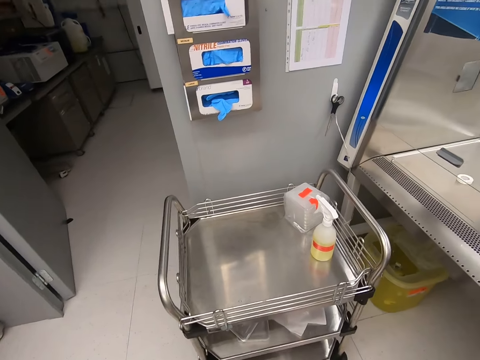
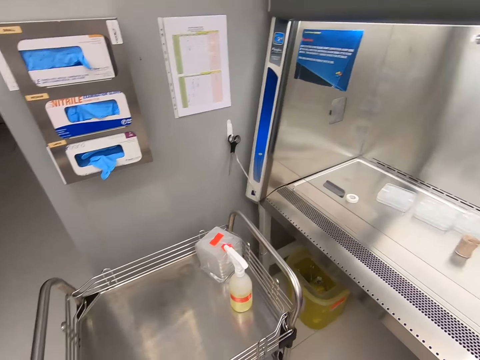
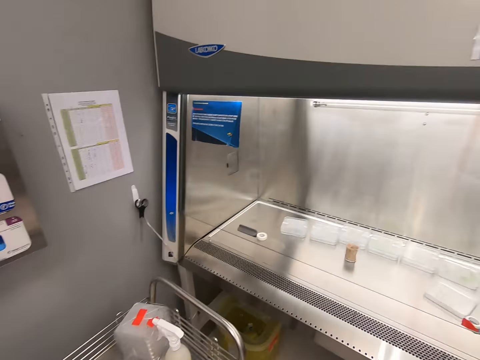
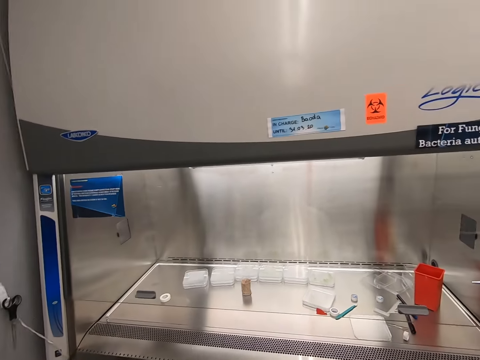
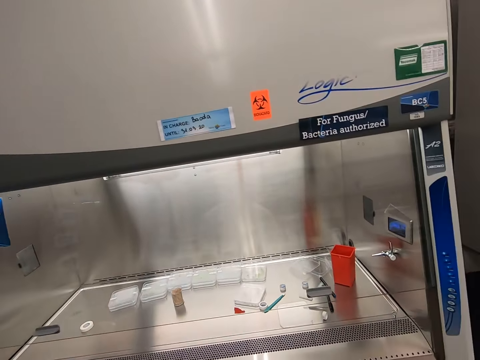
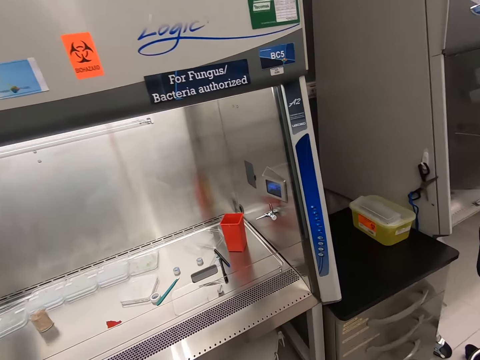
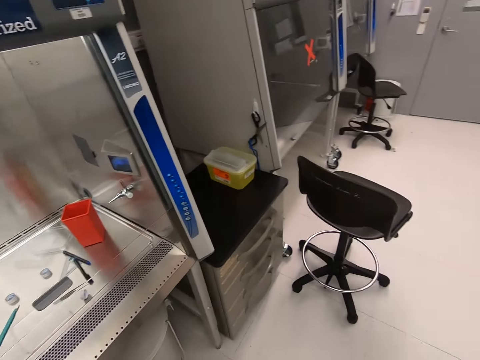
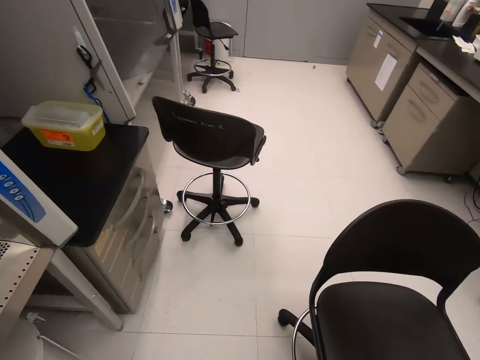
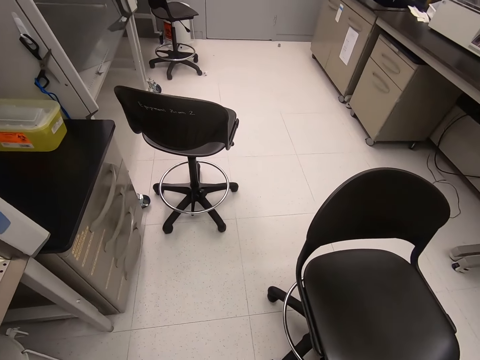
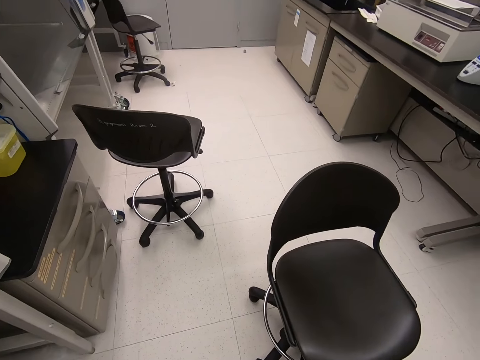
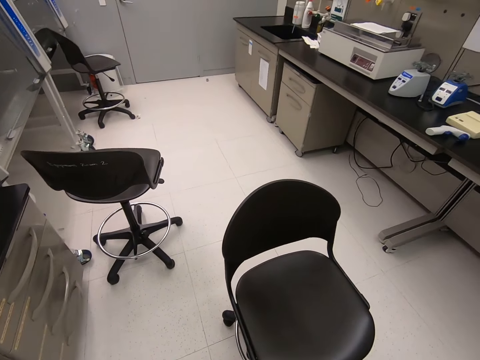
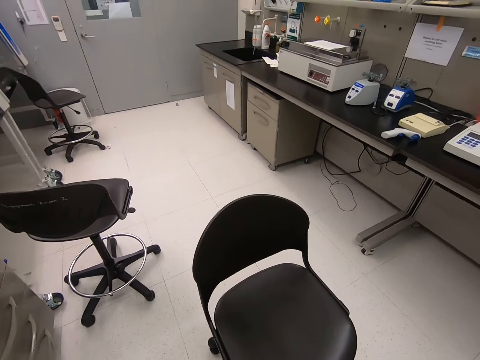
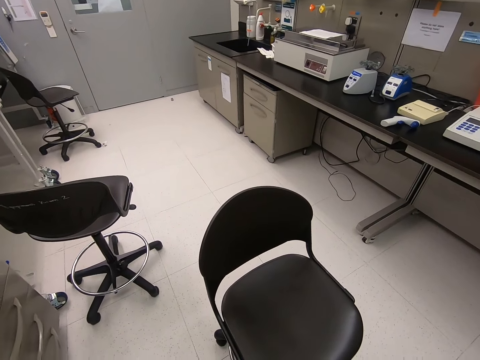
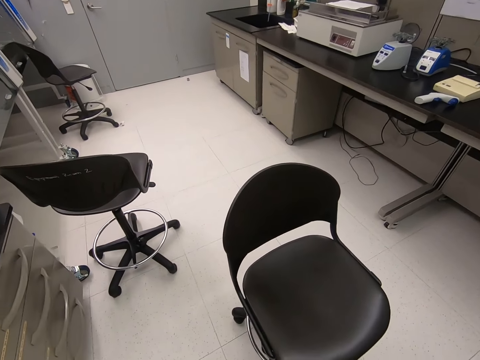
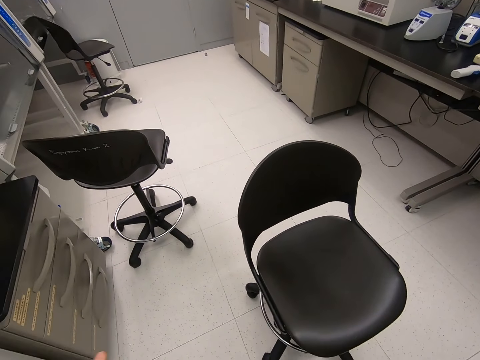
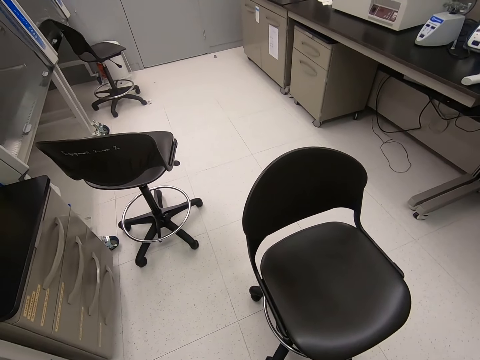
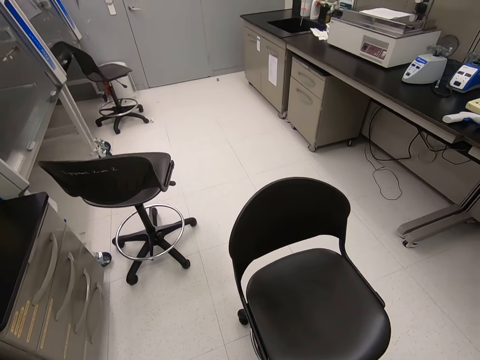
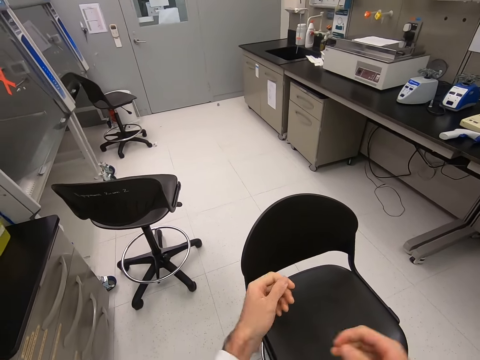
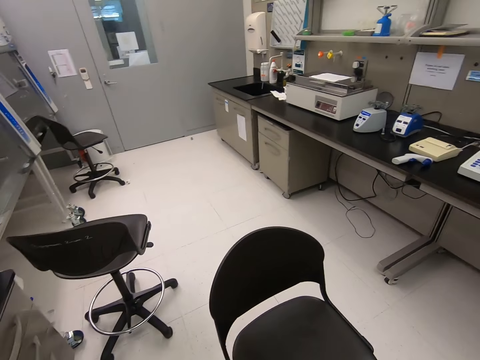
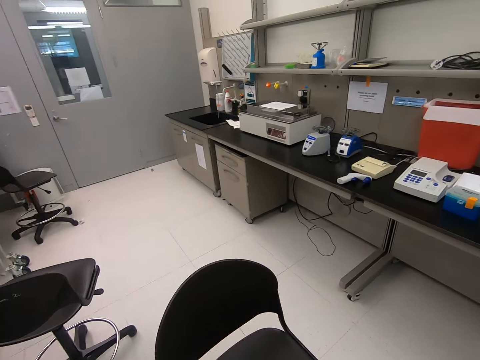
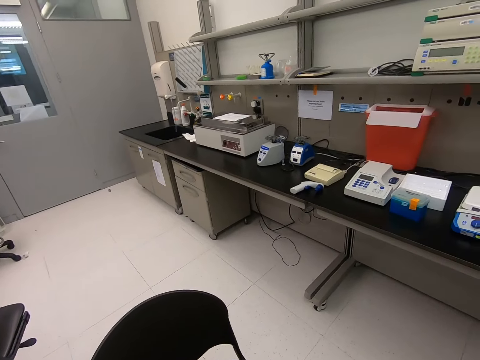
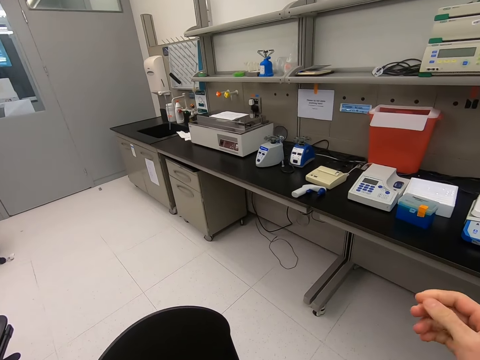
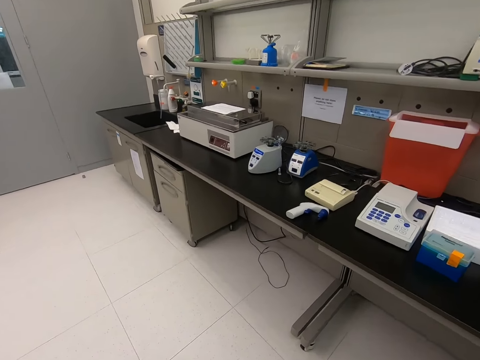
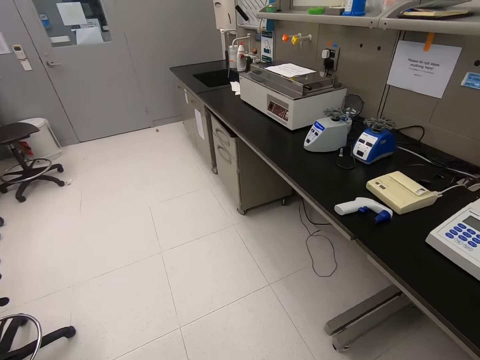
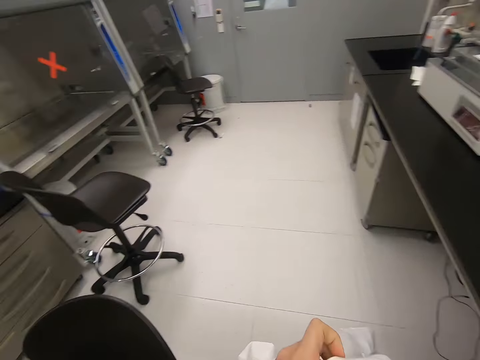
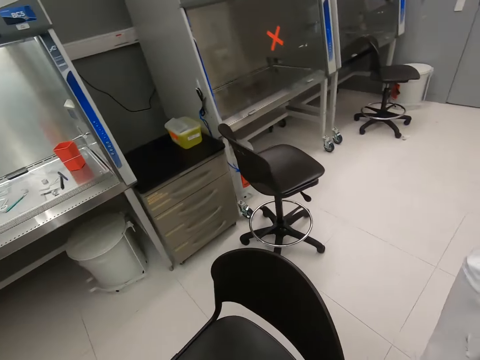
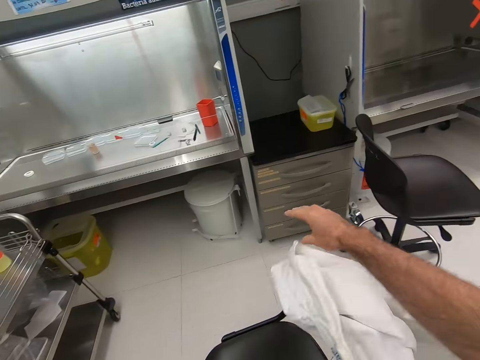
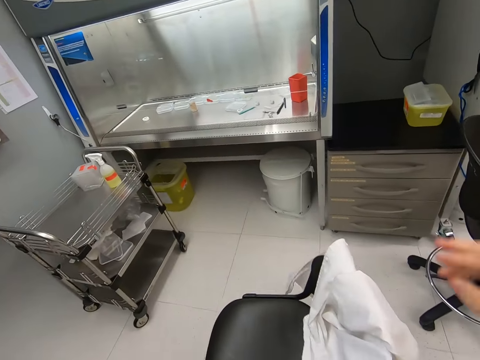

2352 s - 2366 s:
The camera wearer walks around, looks around and walks in the room.
